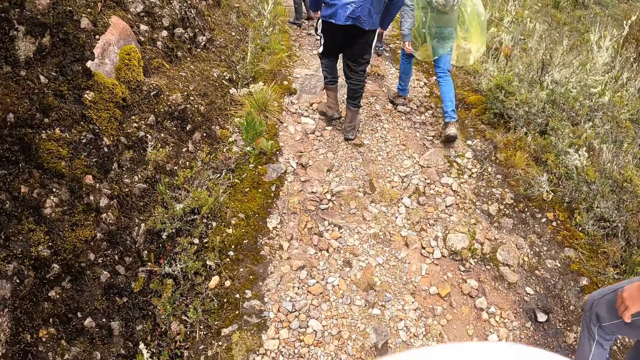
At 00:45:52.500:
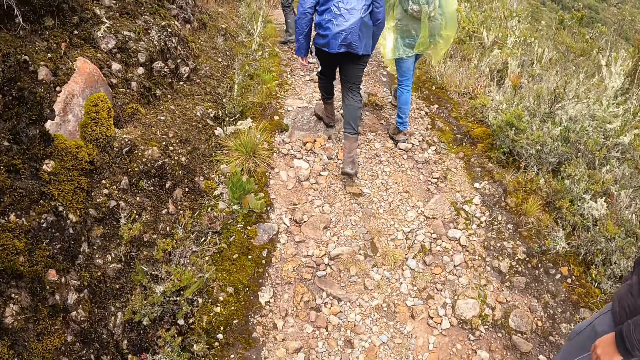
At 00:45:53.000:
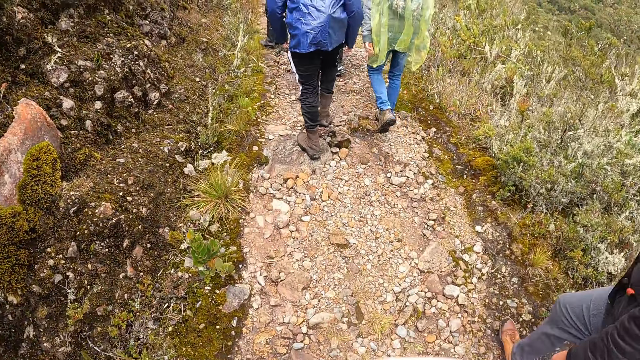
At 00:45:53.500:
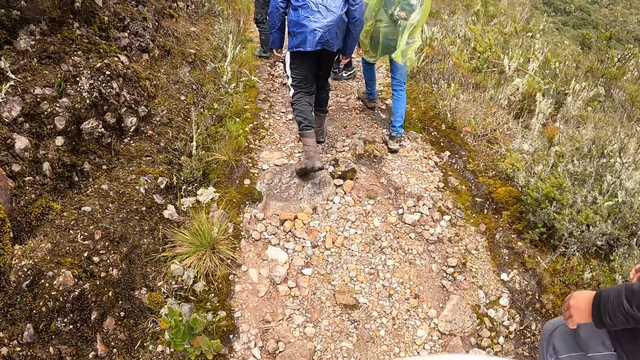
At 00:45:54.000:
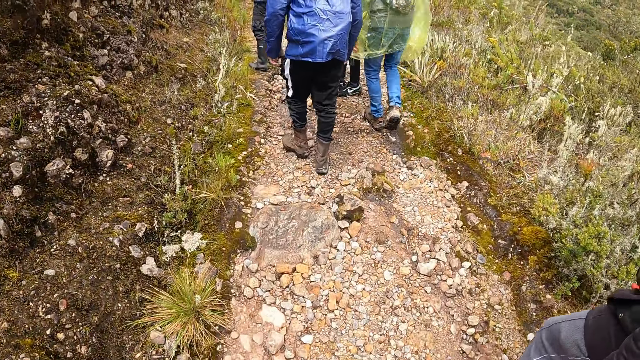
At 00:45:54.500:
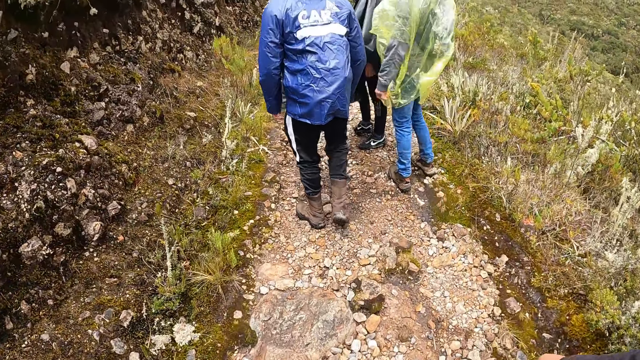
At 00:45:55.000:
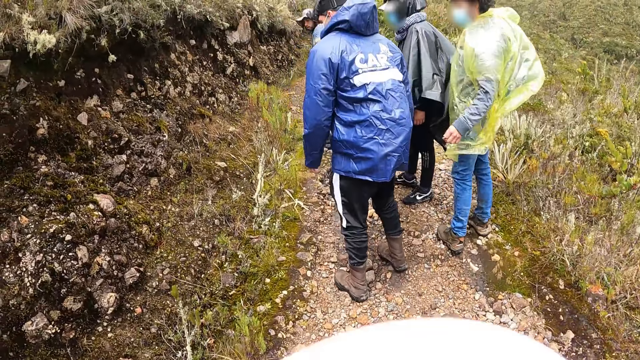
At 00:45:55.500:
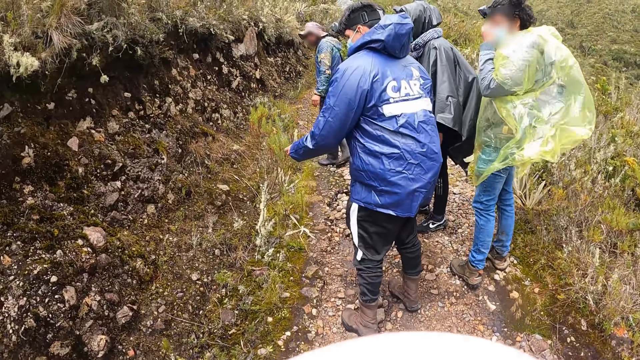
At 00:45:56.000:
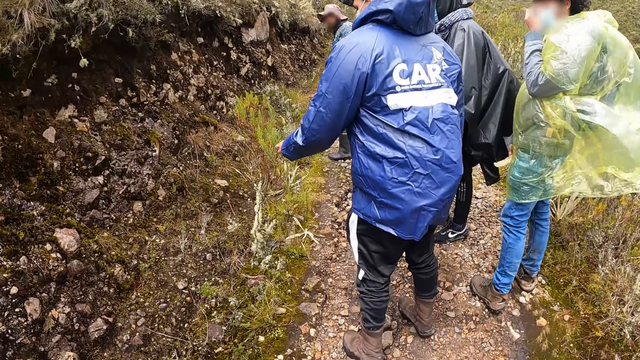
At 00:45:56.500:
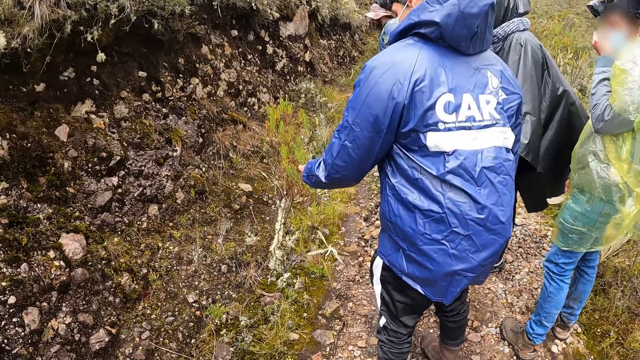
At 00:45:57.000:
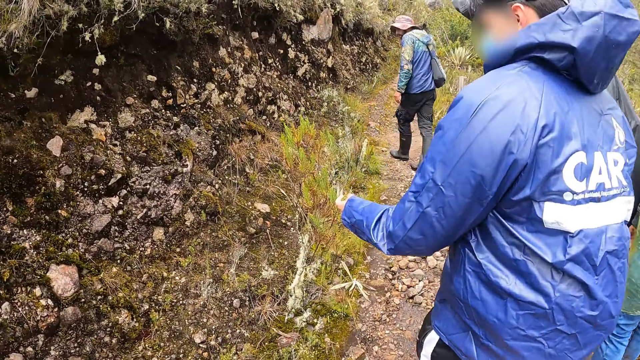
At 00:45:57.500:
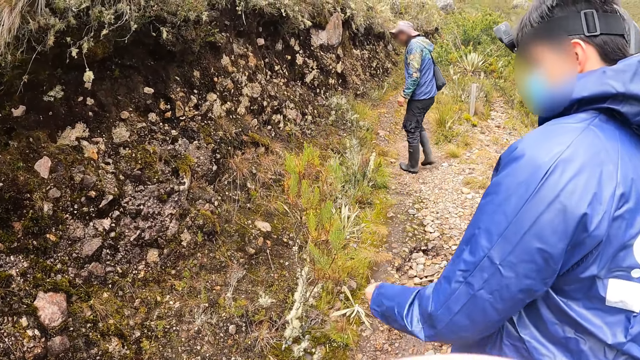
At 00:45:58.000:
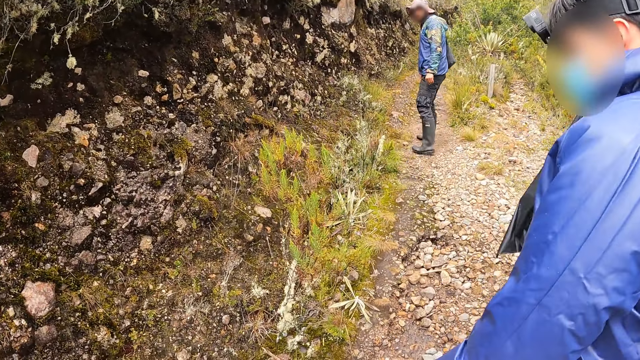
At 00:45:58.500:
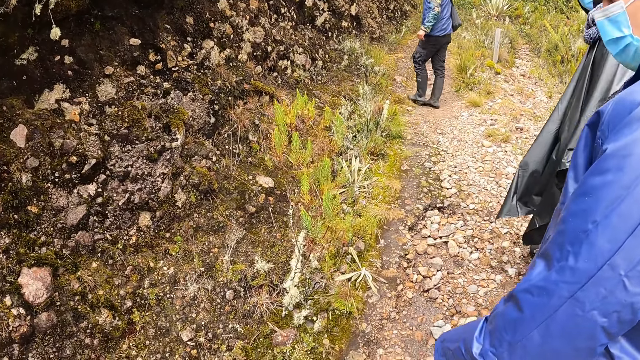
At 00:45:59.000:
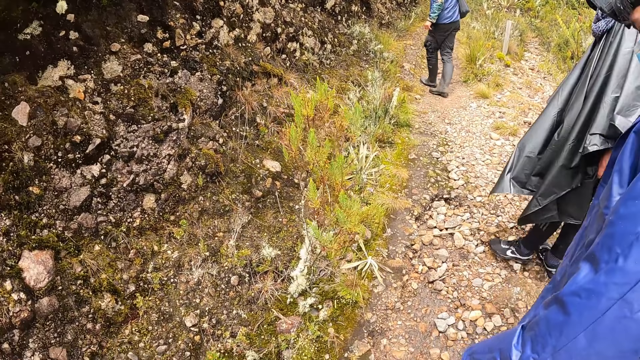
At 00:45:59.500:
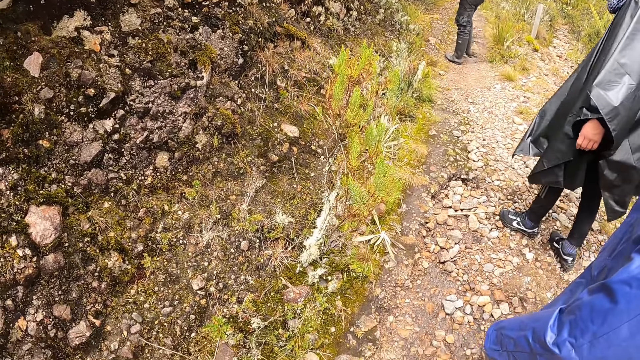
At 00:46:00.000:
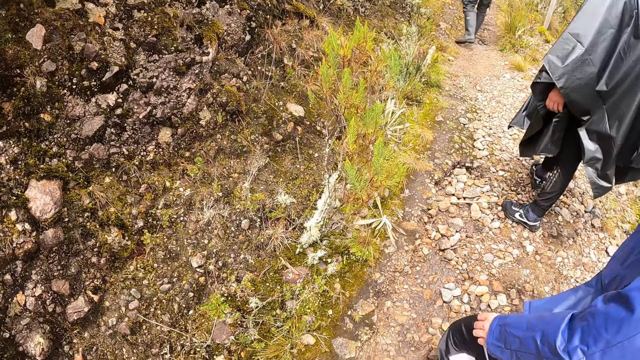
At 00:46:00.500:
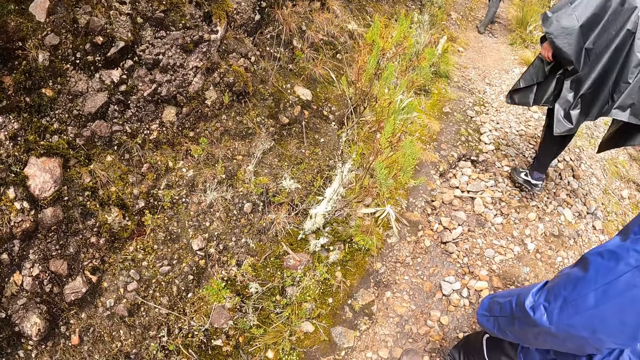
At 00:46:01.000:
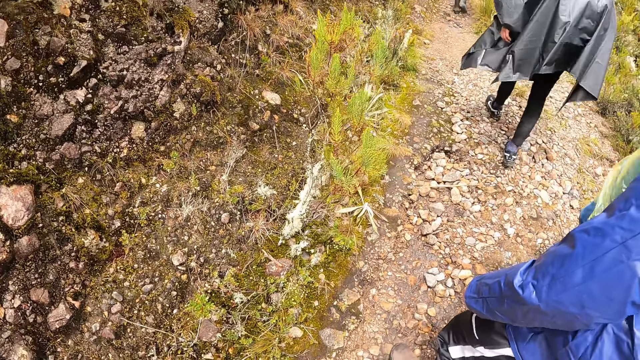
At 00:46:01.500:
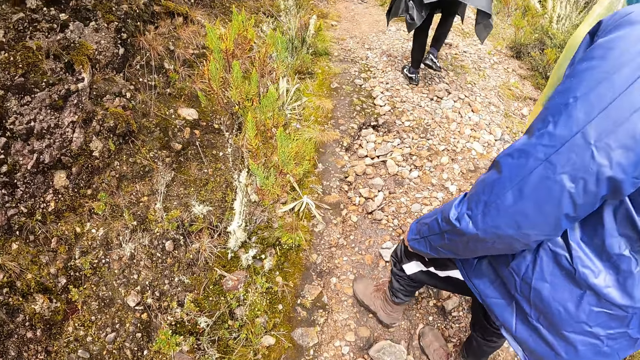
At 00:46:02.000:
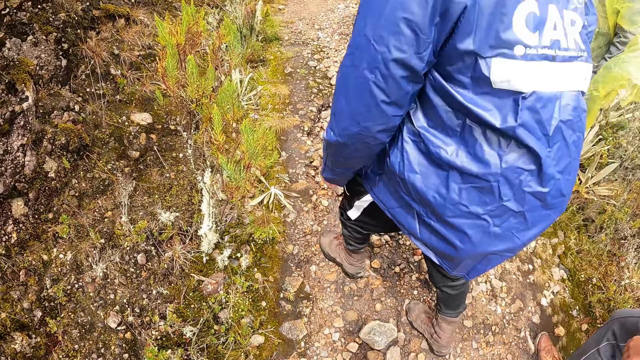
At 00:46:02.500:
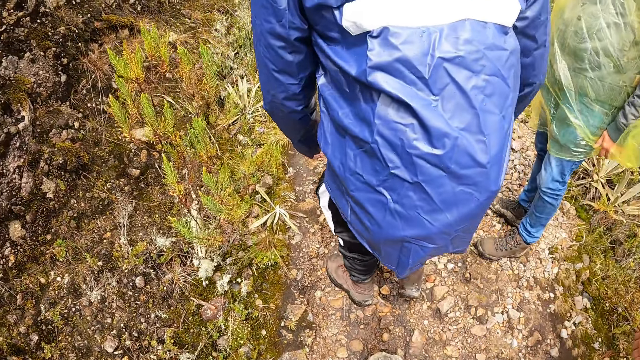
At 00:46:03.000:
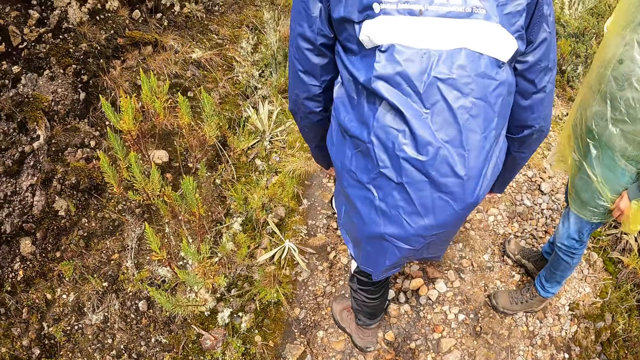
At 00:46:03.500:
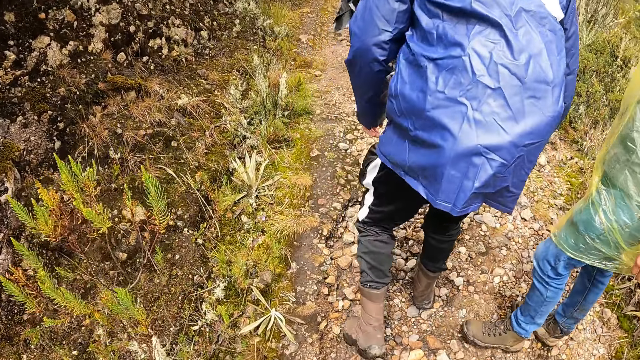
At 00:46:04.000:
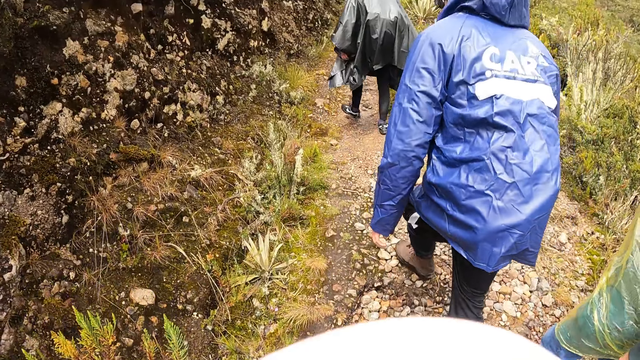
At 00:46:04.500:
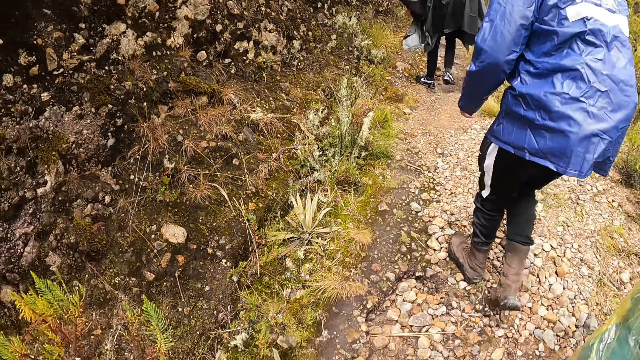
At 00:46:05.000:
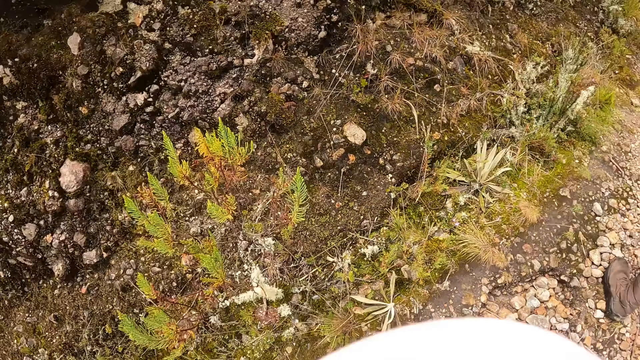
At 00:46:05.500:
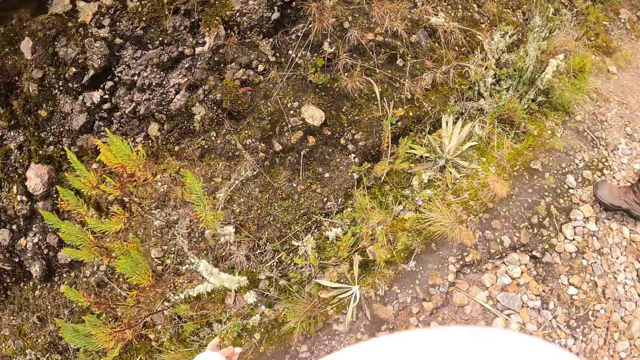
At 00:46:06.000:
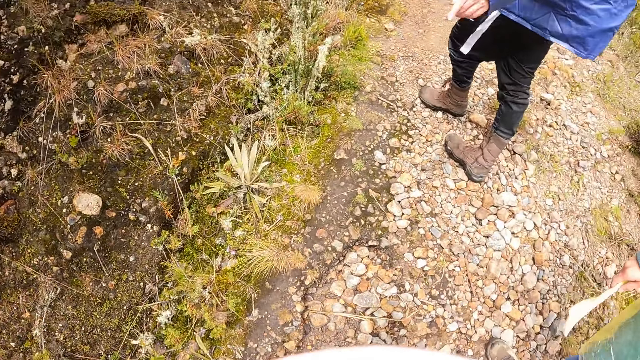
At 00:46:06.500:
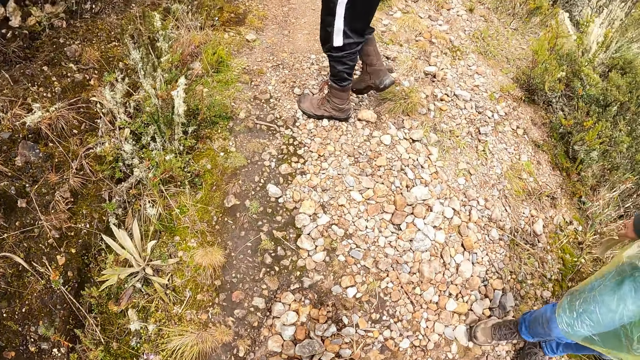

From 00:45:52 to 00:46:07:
A man touches a plant with his left hand. The camera wearer stares at the plants. They hike with the group of people on the mountain.

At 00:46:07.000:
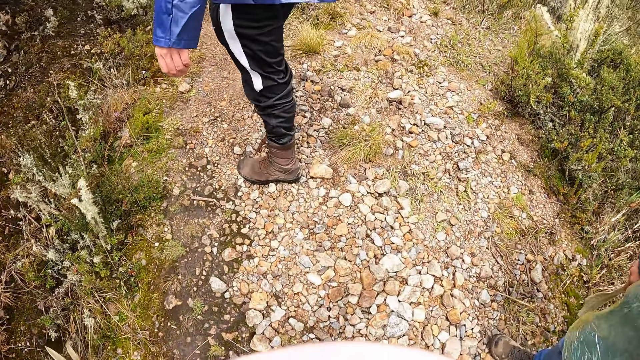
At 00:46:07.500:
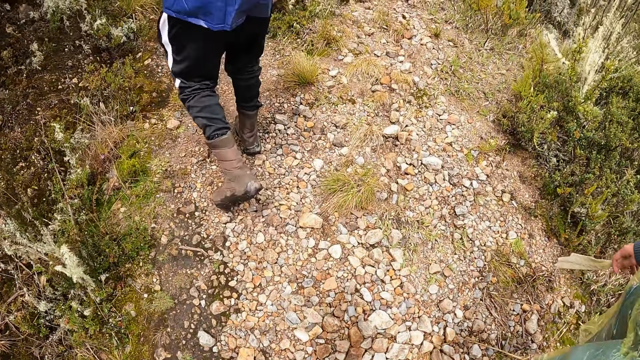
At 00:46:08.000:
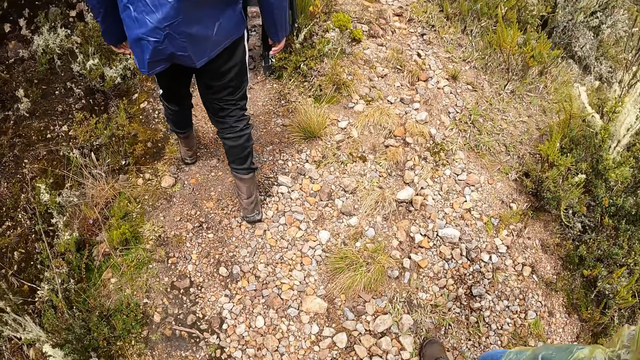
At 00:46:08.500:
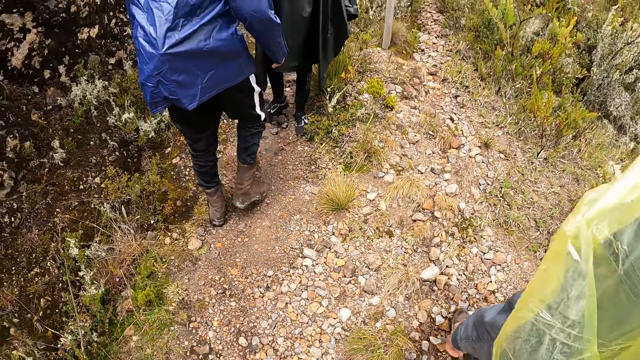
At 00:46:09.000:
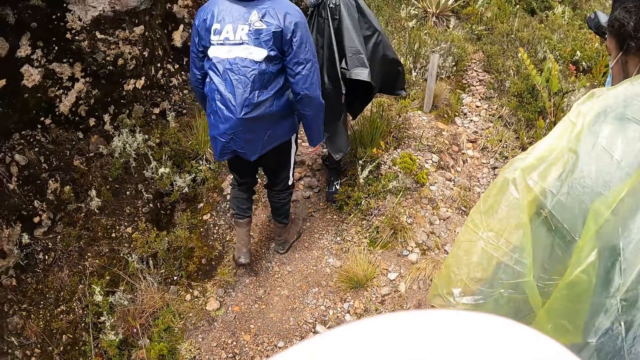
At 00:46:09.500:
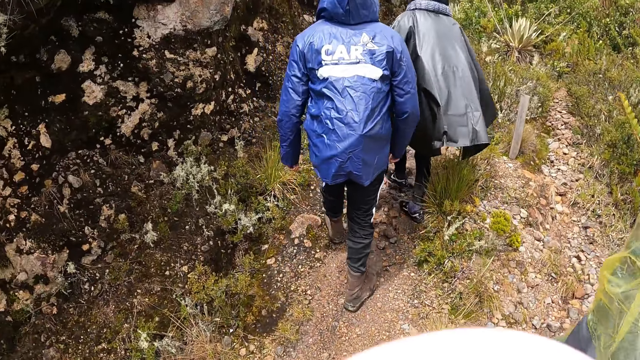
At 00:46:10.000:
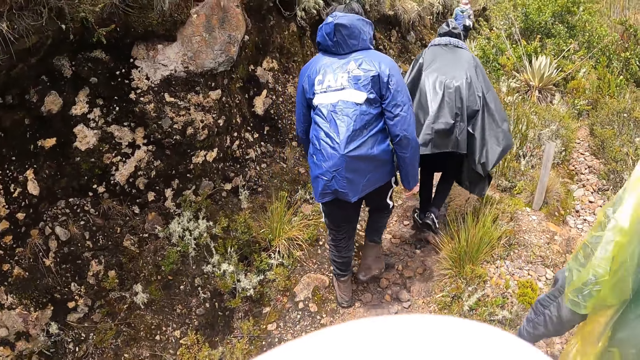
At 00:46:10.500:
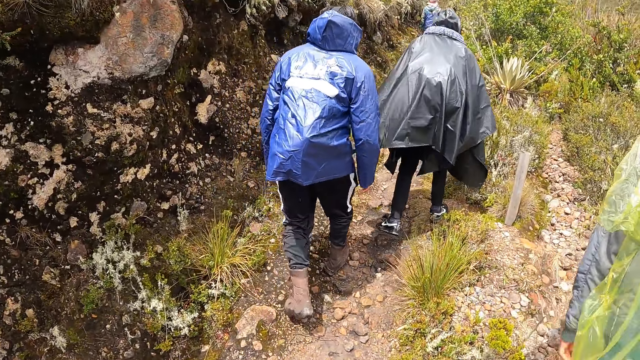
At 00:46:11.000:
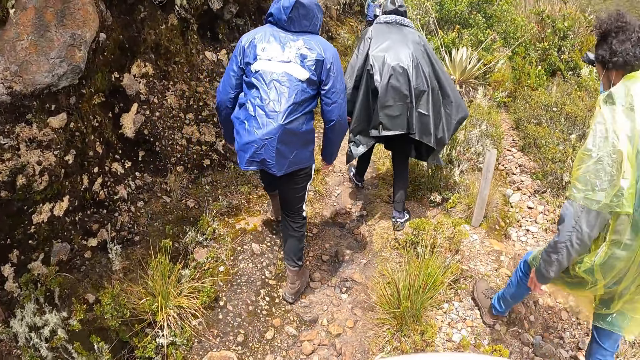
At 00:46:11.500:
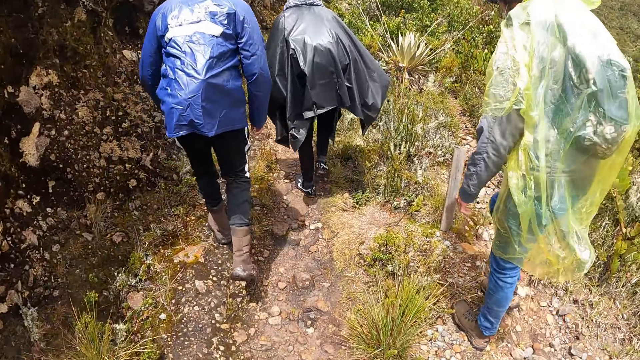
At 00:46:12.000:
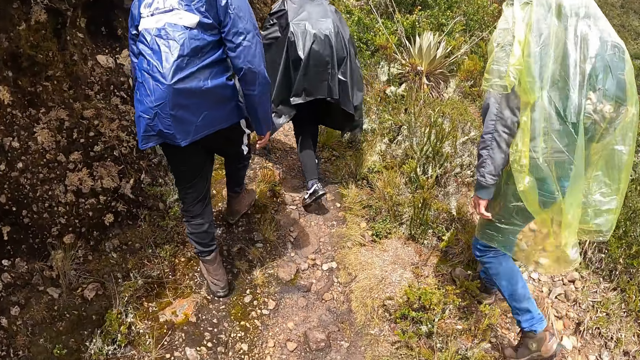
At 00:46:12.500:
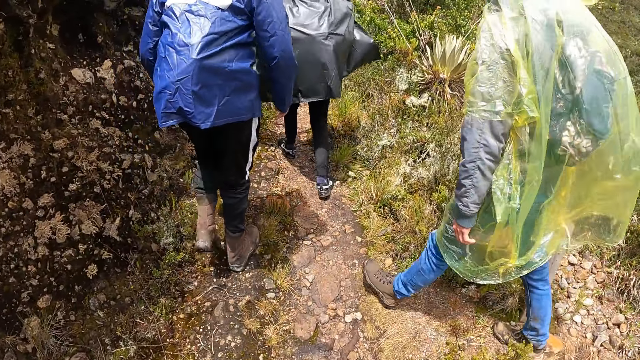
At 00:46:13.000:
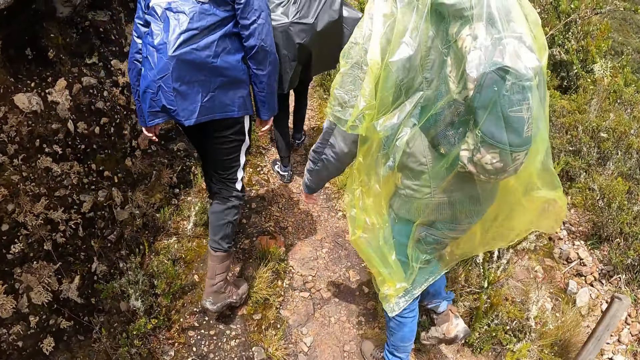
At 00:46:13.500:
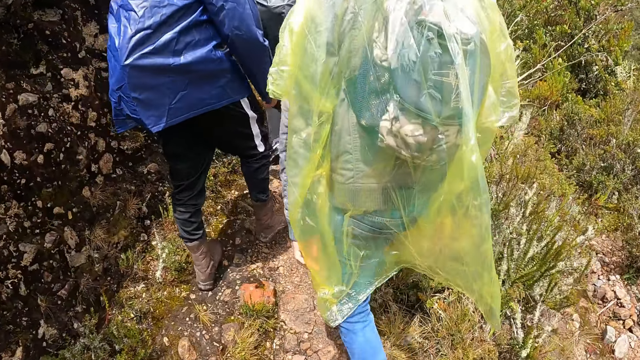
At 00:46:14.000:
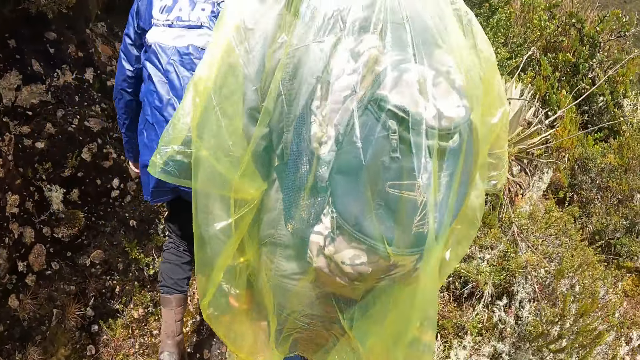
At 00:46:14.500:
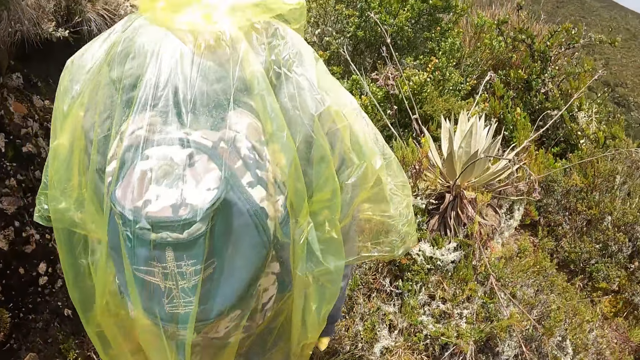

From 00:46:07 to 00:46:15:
The camera wearer climbs the hills.
